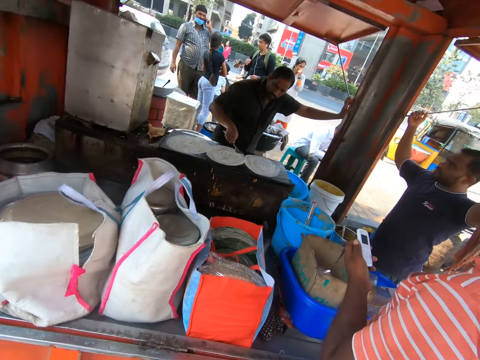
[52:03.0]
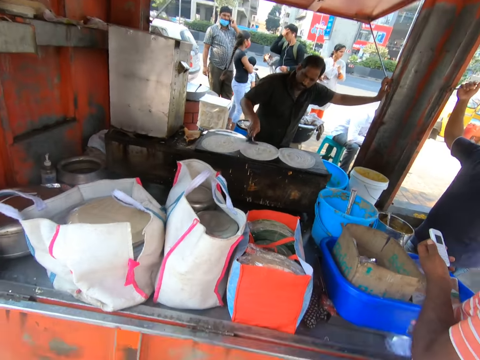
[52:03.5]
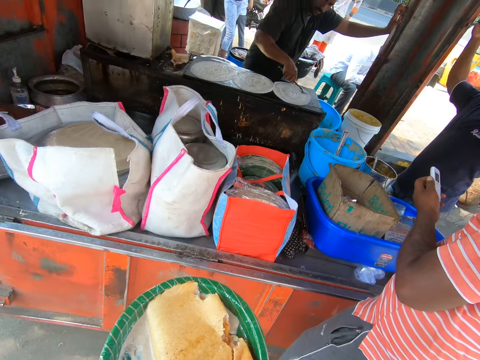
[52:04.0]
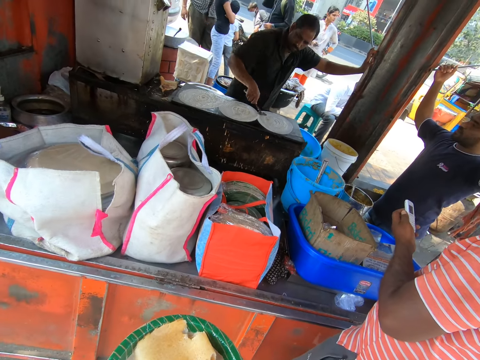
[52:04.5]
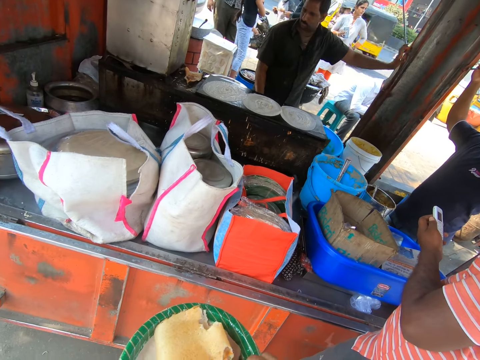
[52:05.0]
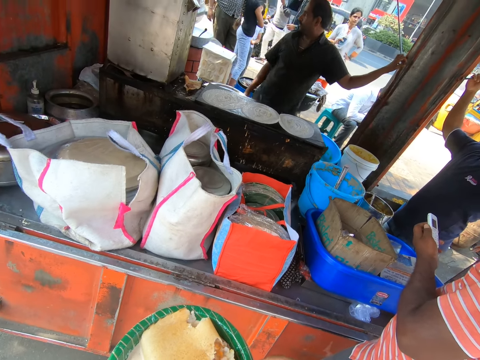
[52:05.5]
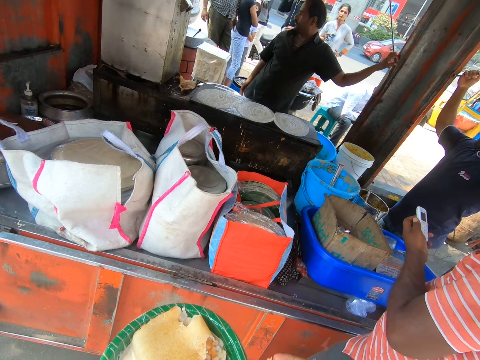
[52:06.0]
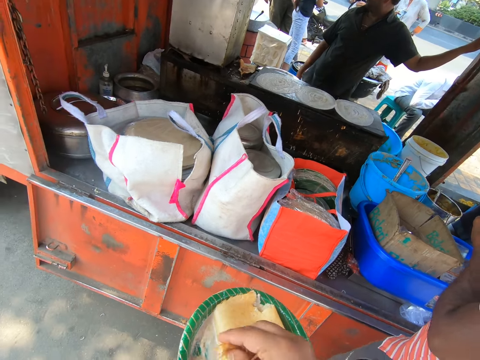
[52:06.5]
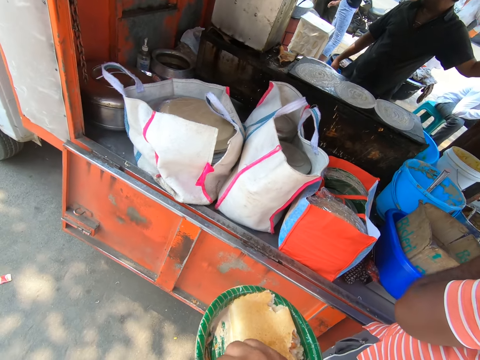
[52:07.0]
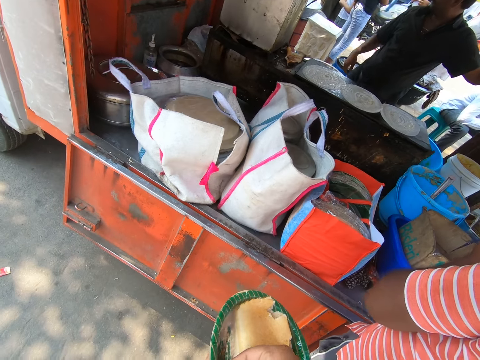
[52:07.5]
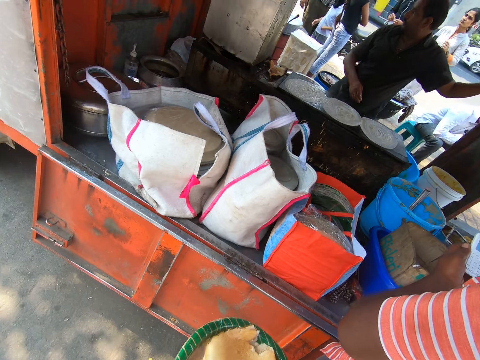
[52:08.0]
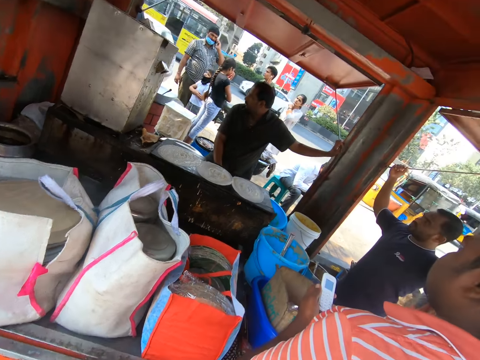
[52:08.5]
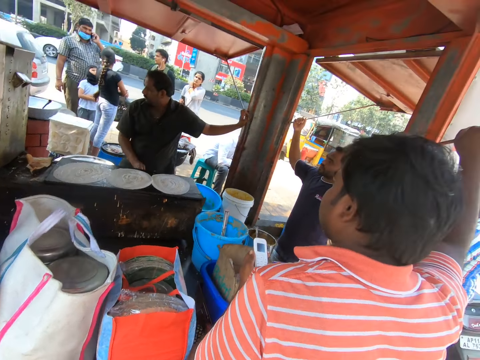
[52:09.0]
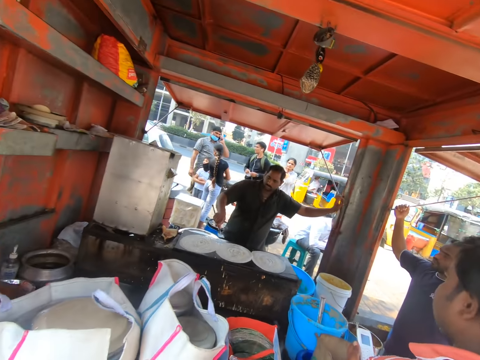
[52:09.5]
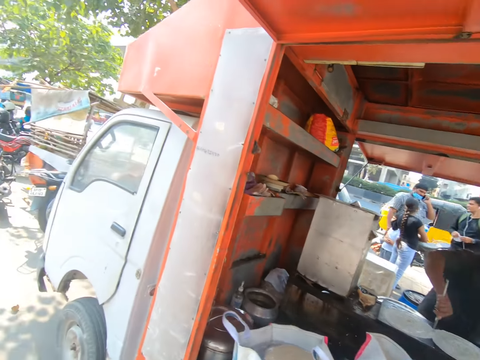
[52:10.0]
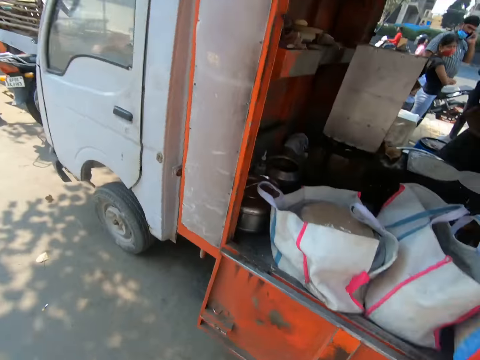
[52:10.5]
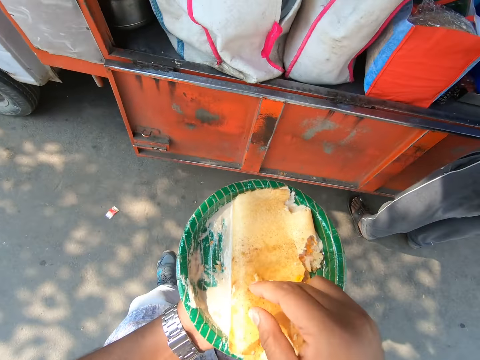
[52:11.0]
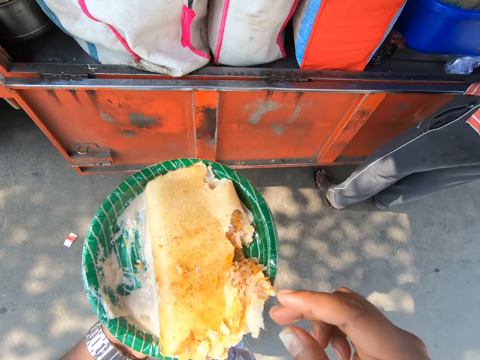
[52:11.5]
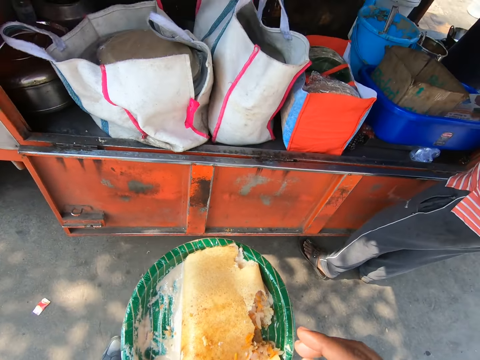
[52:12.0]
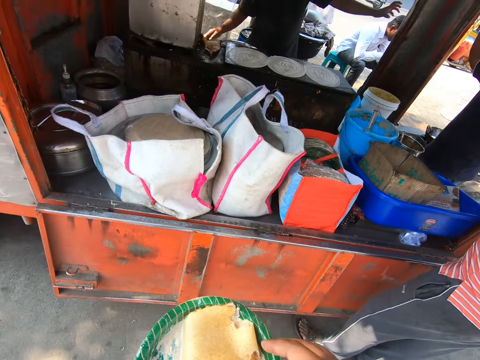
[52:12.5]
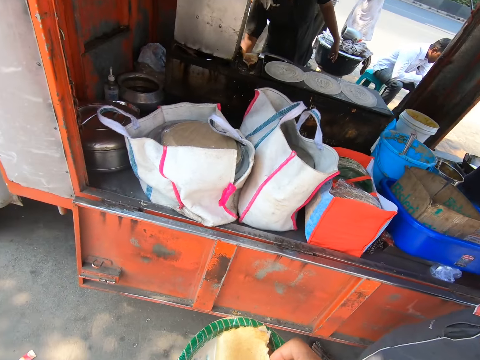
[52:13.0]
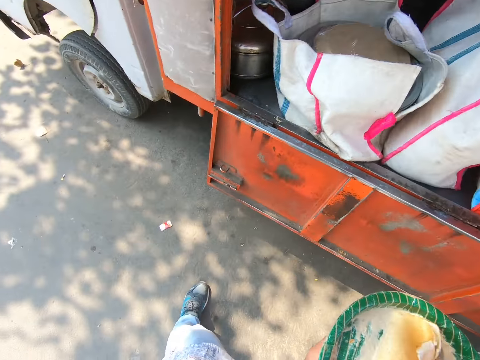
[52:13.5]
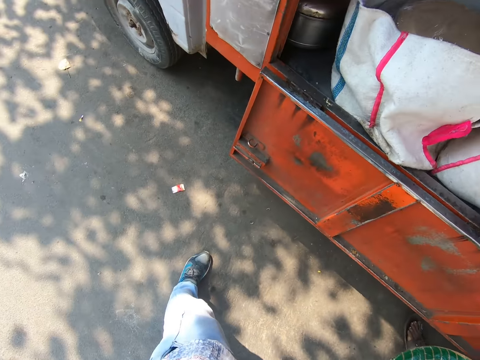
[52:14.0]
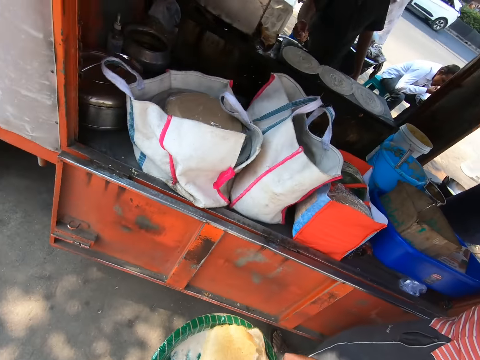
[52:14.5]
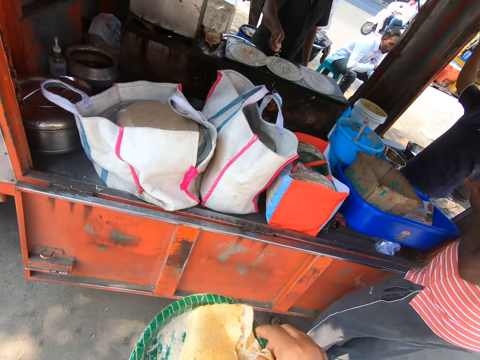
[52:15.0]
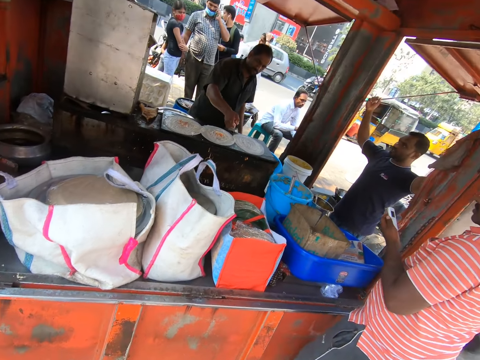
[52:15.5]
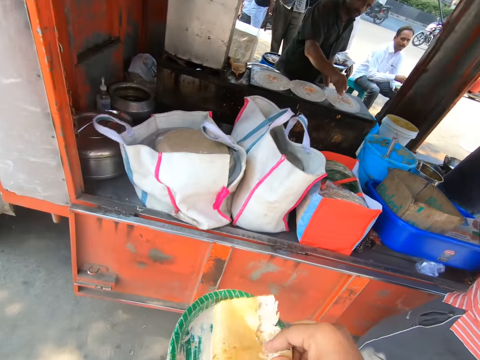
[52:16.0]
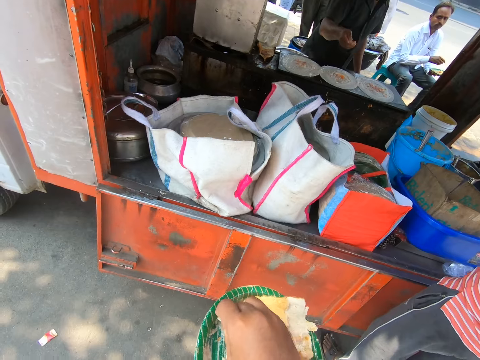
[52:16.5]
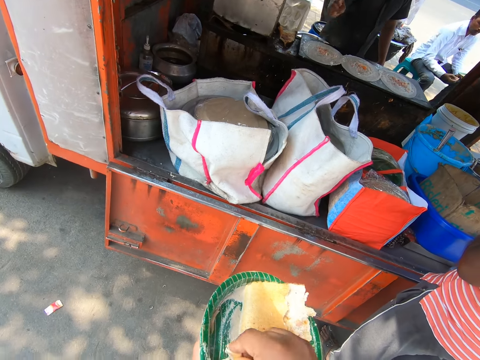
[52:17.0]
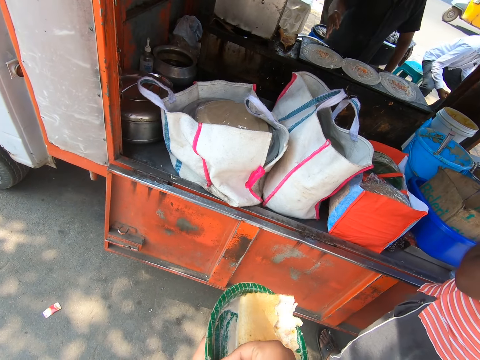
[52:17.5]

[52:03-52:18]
A man spreads the cream on the karam dosa on the gas cooker with the spoon in his right hand. He spreads the cream on the karam dosa again. The man drops the spoon in his right hand under the gas cooker. The camera wearer looks around. The man pours the vegetable in his right hand on the karam dosa on the gas cooker. The camera wearer eats.

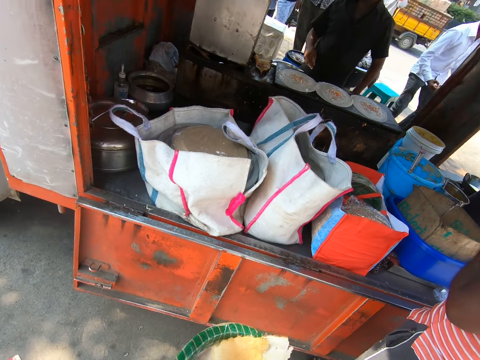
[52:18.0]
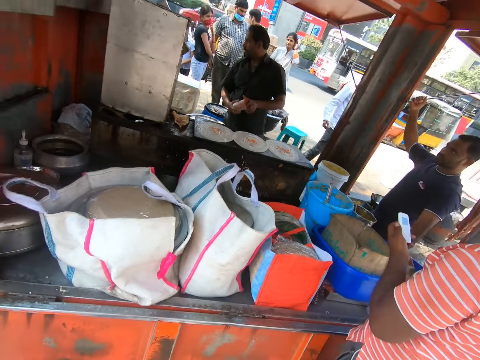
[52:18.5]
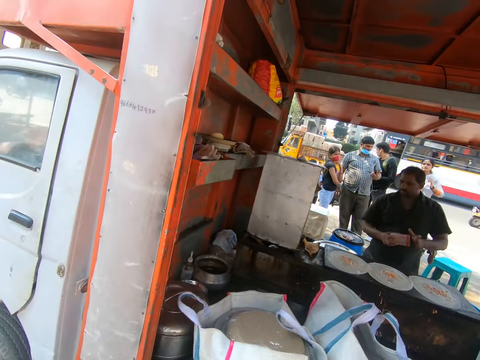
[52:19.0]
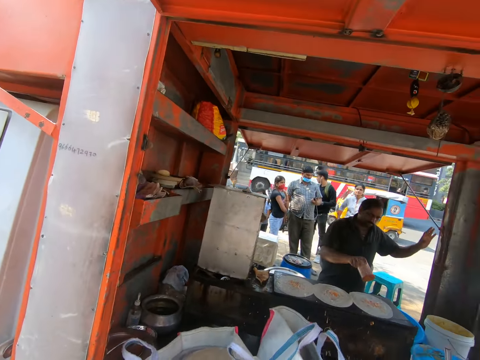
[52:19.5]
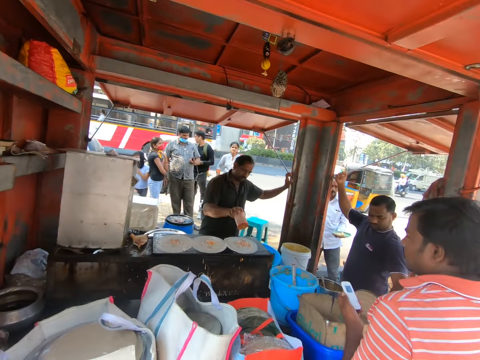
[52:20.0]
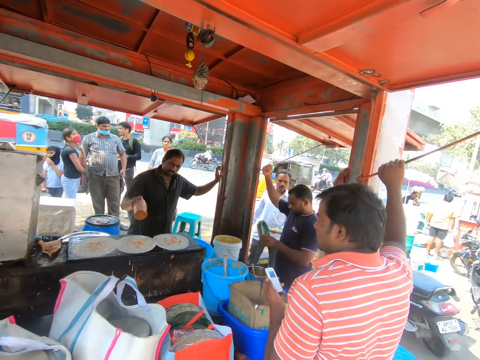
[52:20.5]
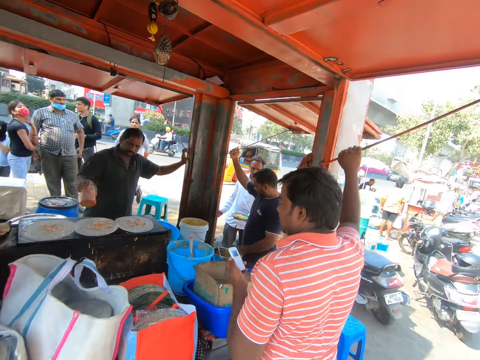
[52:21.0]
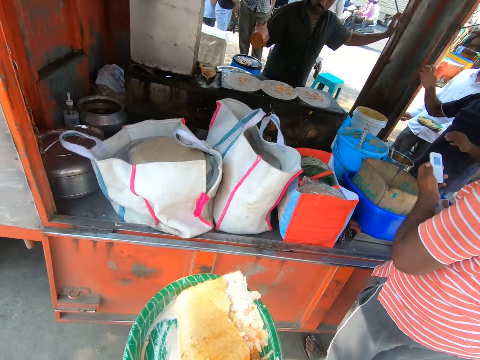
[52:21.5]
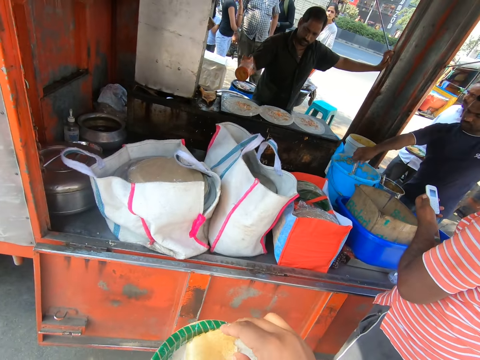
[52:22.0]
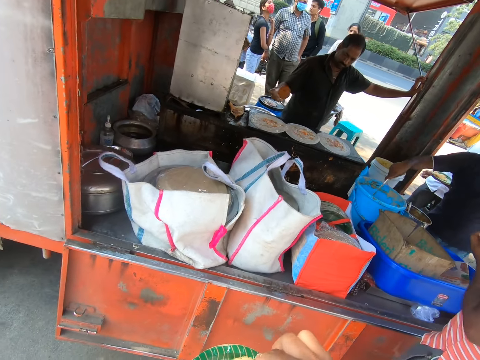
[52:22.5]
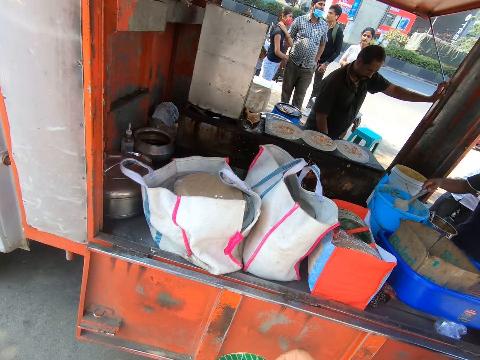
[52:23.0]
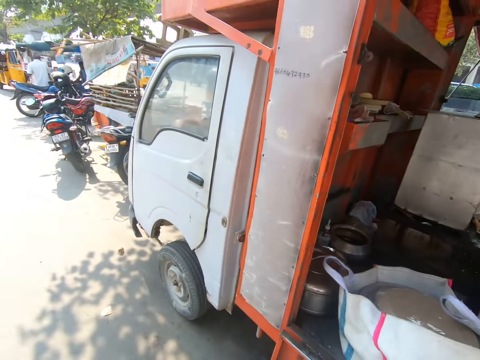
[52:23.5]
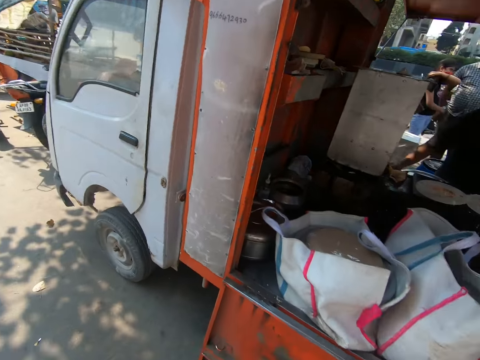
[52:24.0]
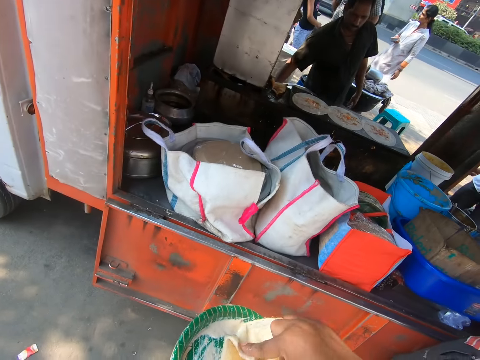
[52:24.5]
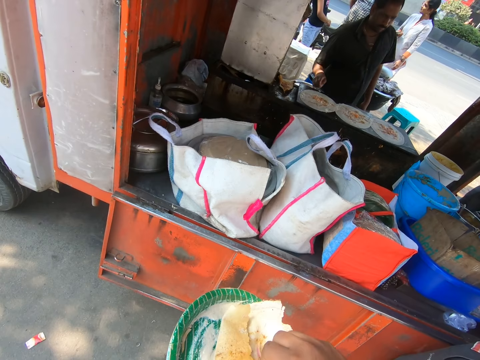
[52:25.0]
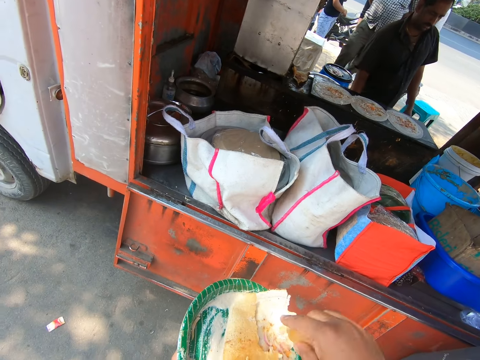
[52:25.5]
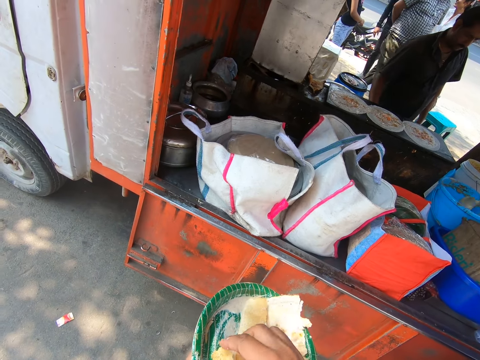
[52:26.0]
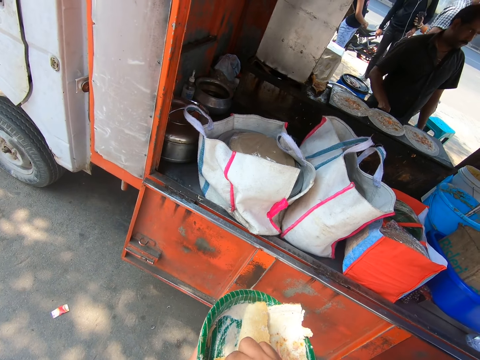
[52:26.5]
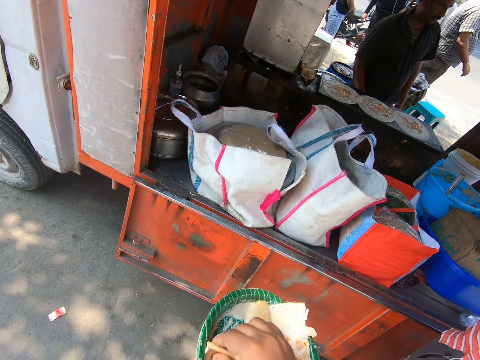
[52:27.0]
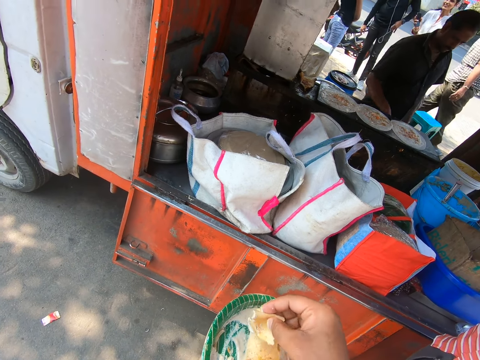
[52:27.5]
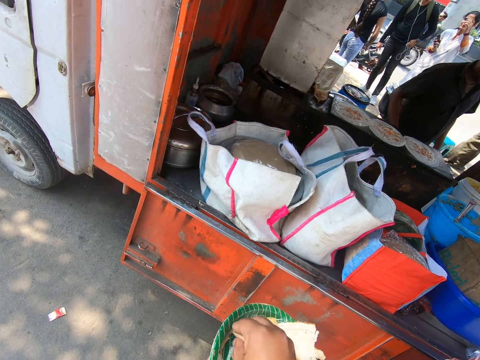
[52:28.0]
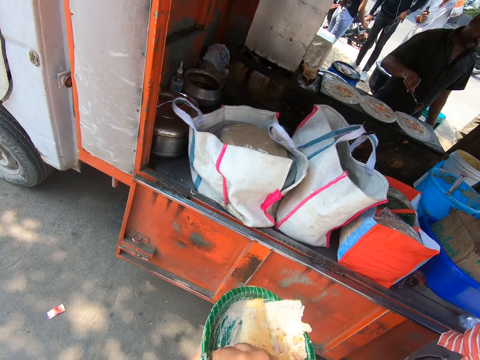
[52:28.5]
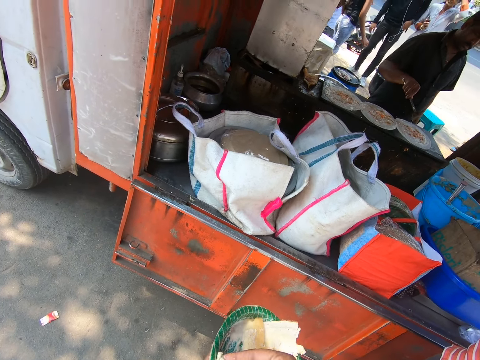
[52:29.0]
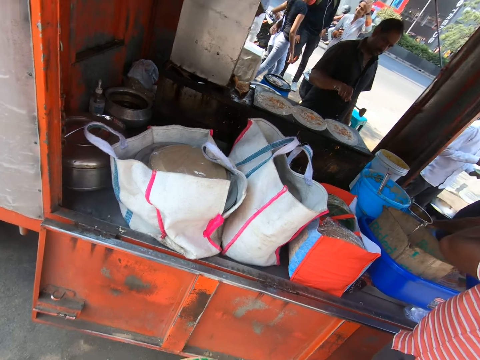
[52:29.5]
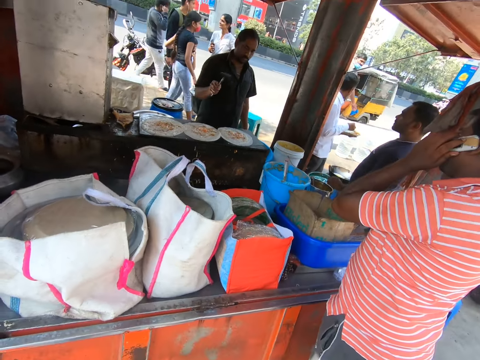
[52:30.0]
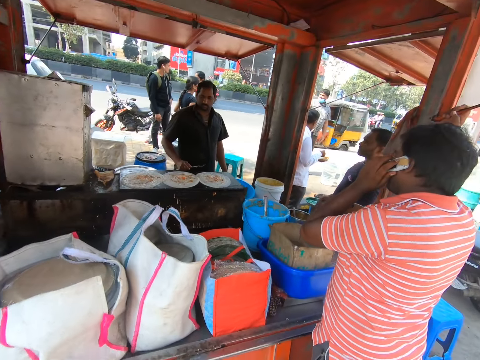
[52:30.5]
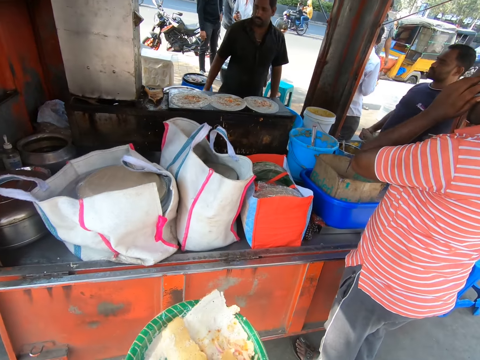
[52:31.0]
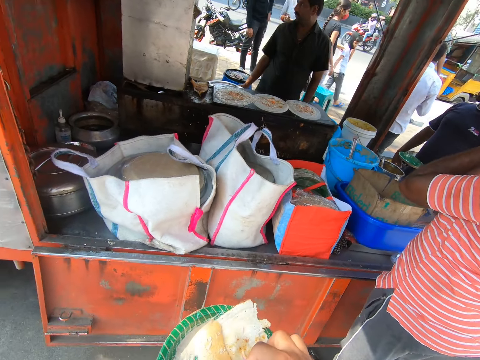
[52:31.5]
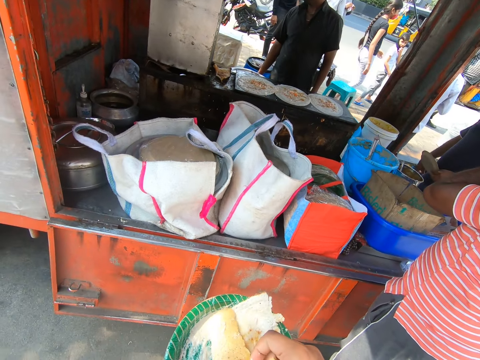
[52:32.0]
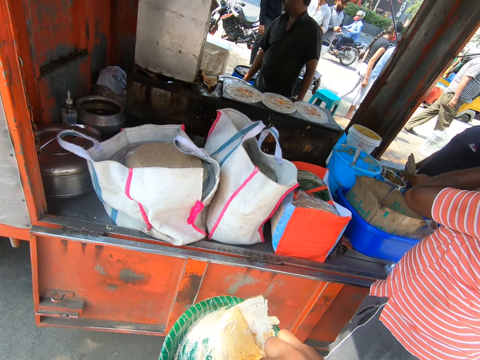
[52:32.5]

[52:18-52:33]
A man picks up a jar on the counter with his left hand. He switches the jar in his left hand to his right hand. He pours some spice from the jar in his right hand on the karam dosa on the gas cooker. Another man moves a lid on the counter with his left hand. The other man holds the spoon in the bucket on the counter with his right hand. He packs some soup from the bucket on the table with the spoon in his right hand. The camera wearer looks around. They eat. The first man packs some cream from the bowl on the counter with the spoon in his right hand. He pours the cream in the spoon in his right hand on the karam dosa on the gas cooker. The other man picks up a plate on the counter with his left hand.
